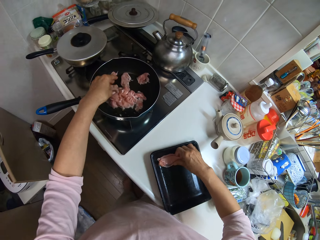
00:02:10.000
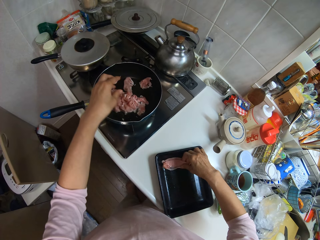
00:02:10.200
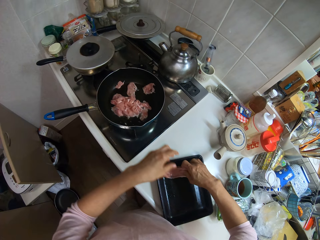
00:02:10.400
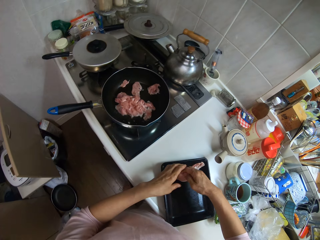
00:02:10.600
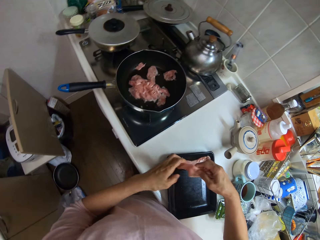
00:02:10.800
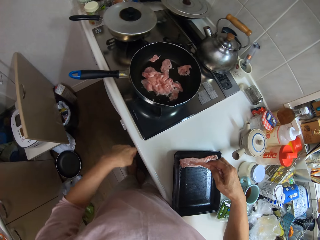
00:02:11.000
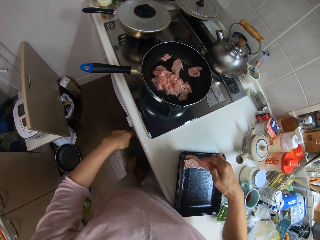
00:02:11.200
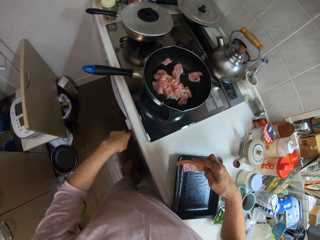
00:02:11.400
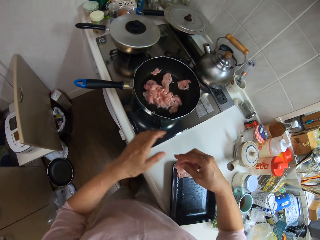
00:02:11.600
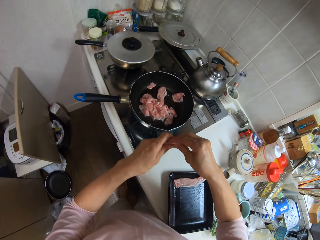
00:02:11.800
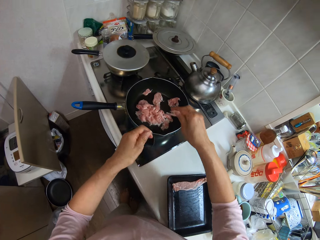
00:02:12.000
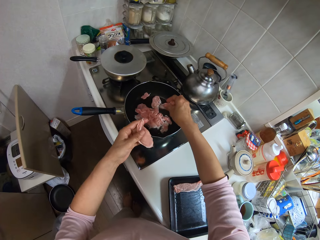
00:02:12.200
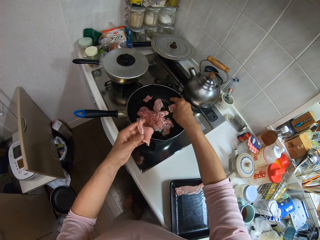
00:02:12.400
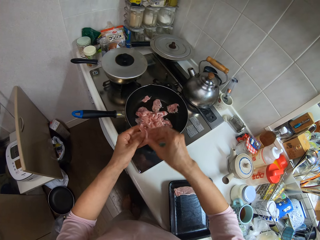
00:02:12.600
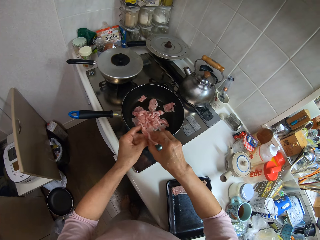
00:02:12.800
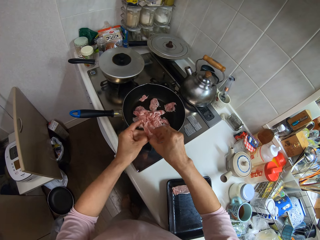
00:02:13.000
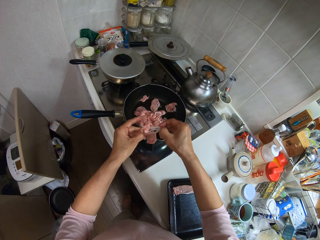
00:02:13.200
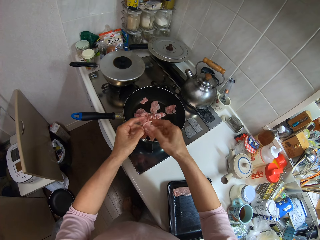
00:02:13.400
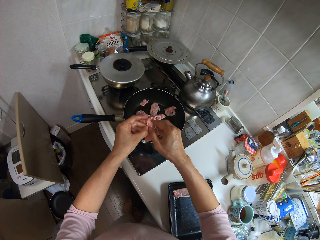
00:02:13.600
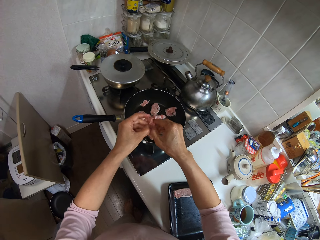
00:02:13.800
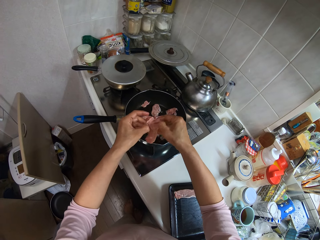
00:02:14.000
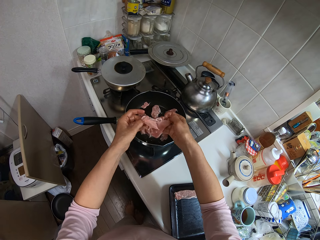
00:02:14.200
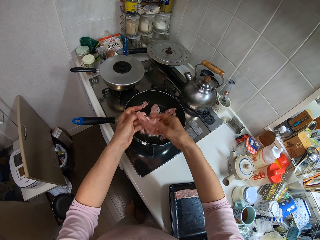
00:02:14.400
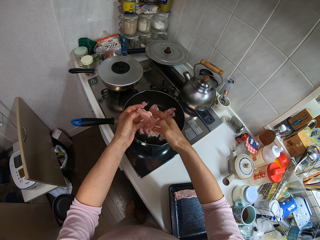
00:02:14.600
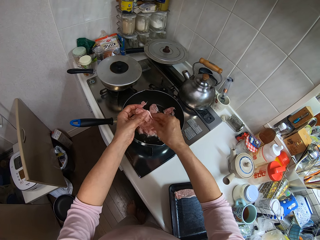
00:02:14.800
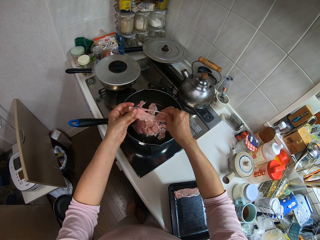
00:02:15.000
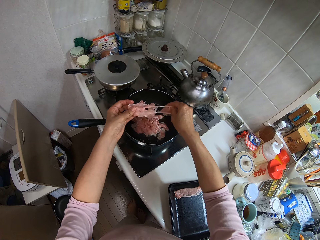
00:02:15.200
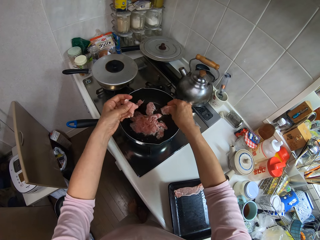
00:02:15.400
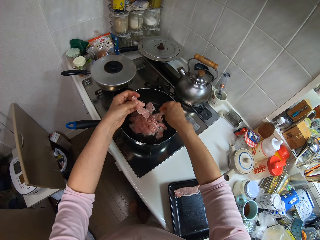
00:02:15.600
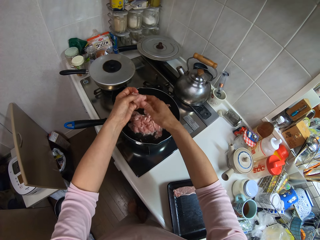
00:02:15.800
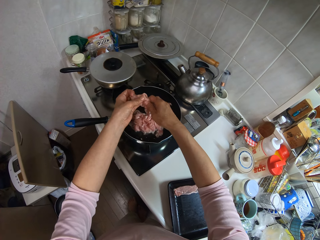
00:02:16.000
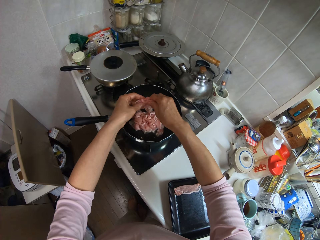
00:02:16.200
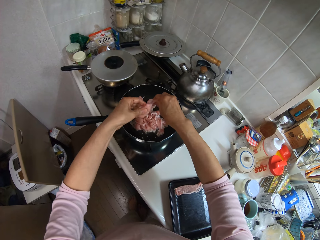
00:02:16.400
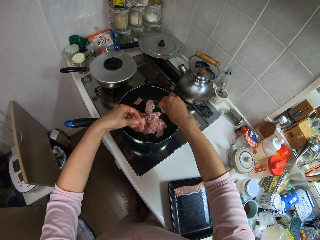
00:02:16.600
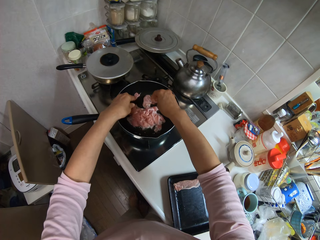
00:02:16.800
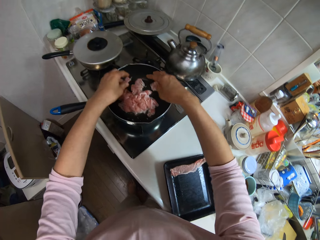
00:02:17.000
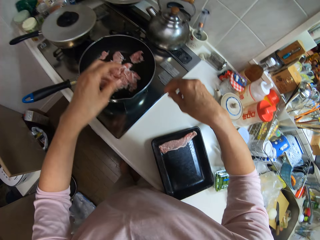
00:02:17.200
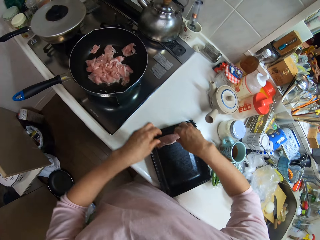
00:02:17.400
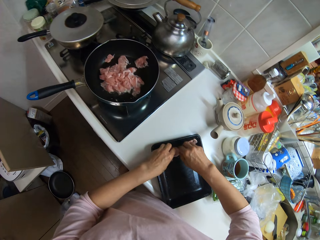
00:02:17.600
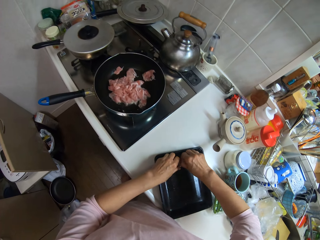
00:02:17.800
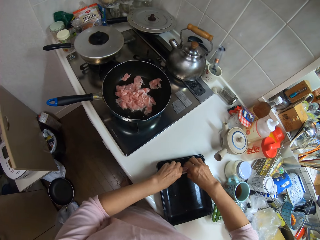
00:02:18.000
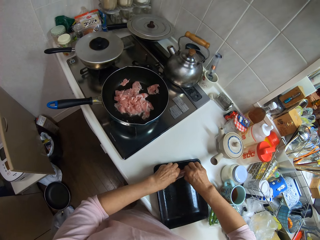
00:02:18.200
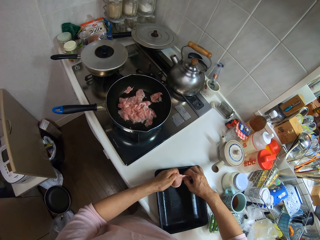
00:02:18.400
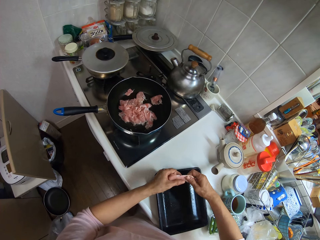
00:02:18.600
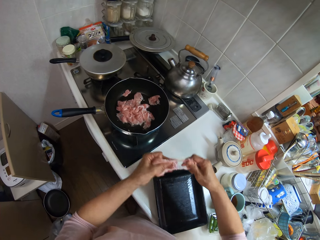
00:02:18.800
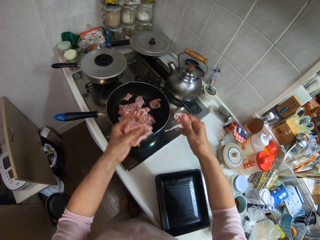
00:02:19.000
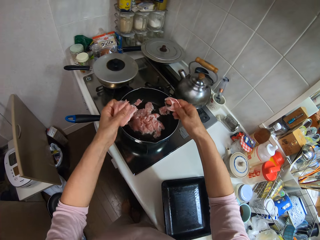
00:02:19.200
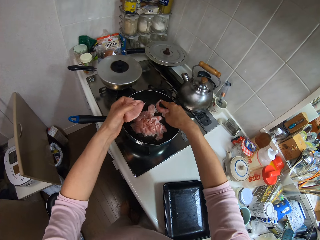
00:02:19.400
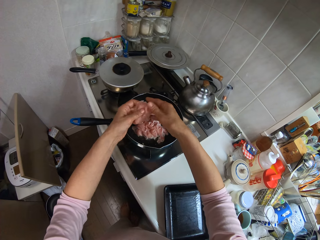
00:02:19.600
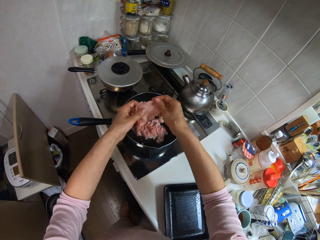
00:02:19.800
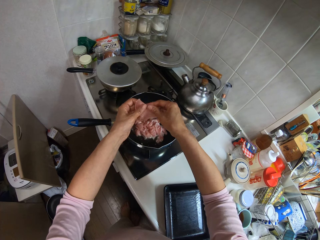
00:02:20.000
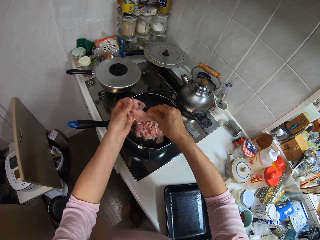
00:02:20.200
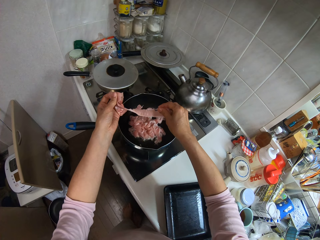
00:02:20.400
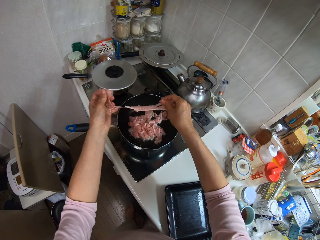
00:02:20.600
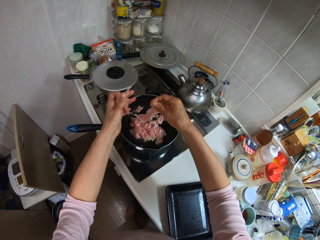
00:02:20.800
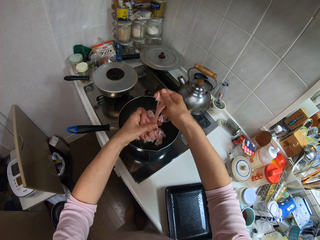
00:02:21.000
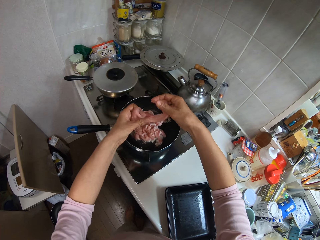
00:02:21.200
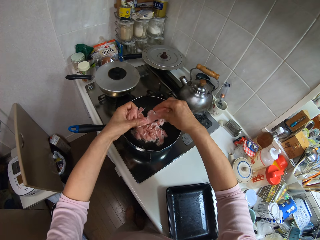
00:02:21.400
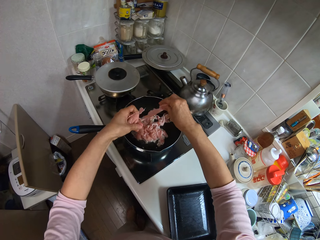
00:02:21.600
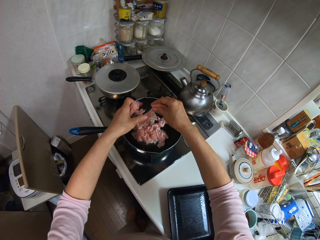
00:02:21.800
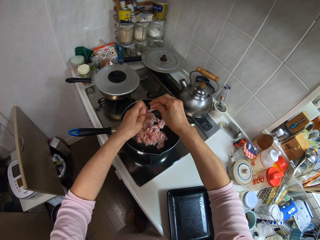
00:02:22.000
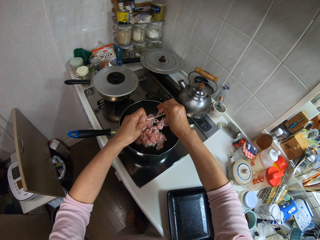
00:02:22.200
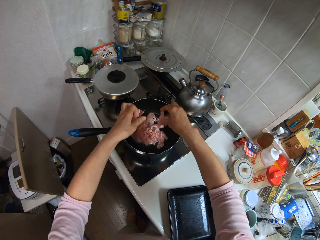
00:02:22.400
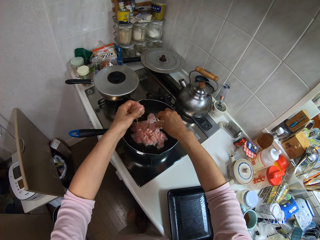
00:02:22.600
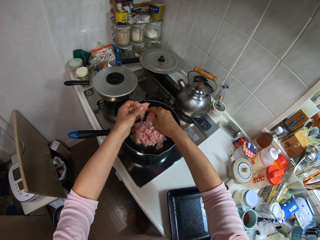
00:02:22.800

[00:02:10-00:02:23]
The camera wearer picks up the meat from the tray. She drops the meat into the pan, tears the meat, and spreads the meat with her hands. She tears the meat into the pan and puts the meat in the pan. She tears the meat and puts the meat in the pan. She picks up the meat from the tray, tears the meat, and spreads the meat with her hands. She puts the meat in the pan and tears the meat into the pan.

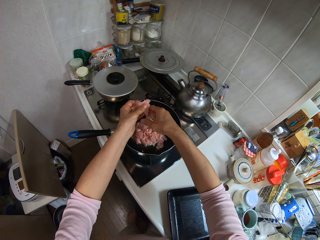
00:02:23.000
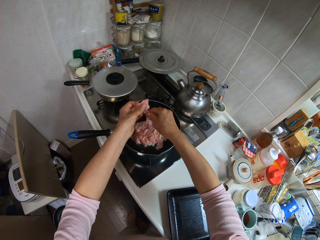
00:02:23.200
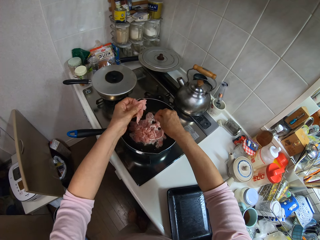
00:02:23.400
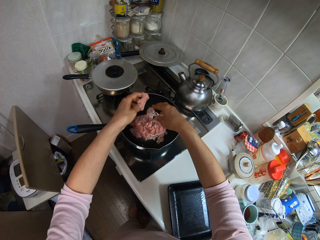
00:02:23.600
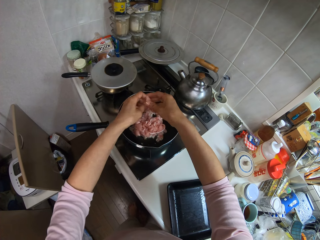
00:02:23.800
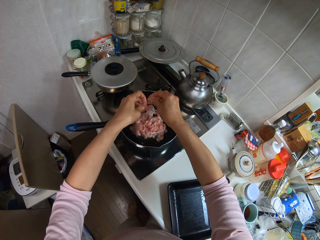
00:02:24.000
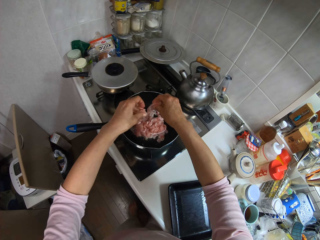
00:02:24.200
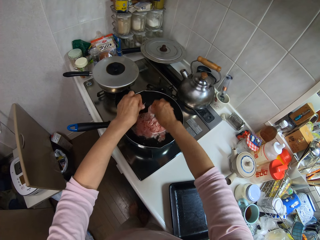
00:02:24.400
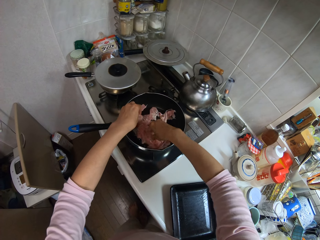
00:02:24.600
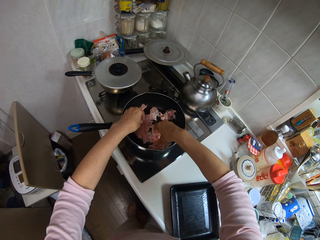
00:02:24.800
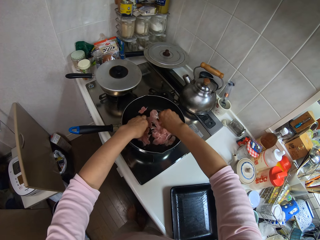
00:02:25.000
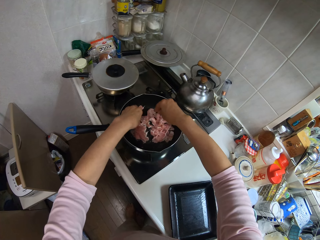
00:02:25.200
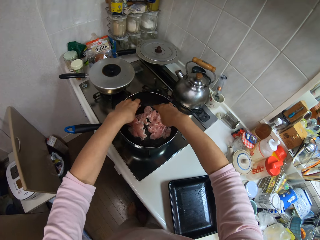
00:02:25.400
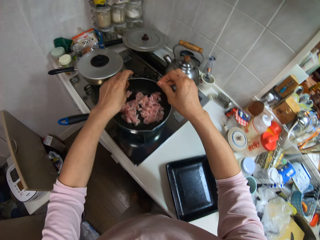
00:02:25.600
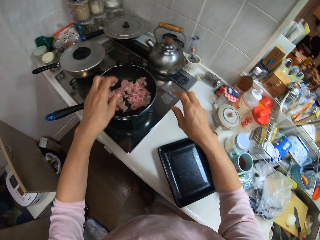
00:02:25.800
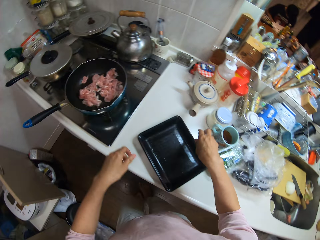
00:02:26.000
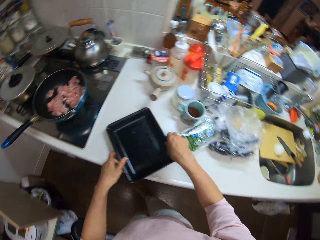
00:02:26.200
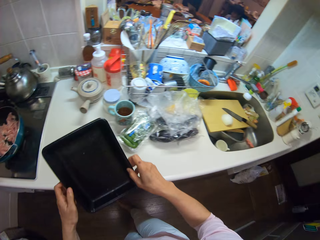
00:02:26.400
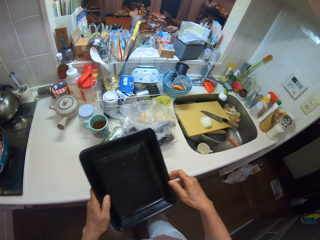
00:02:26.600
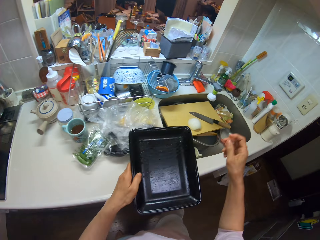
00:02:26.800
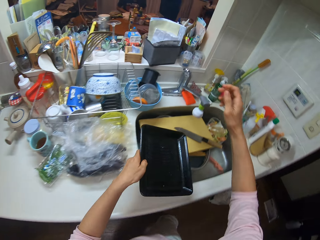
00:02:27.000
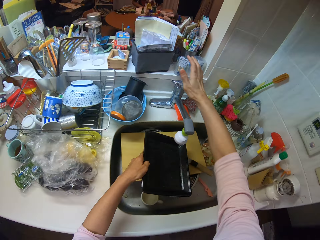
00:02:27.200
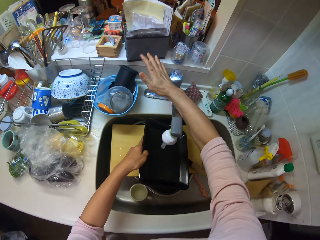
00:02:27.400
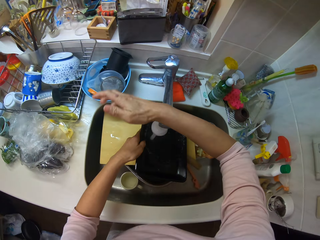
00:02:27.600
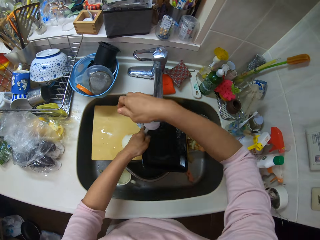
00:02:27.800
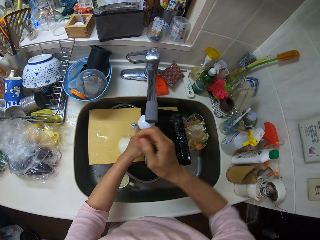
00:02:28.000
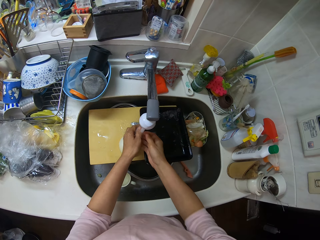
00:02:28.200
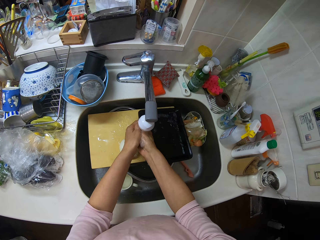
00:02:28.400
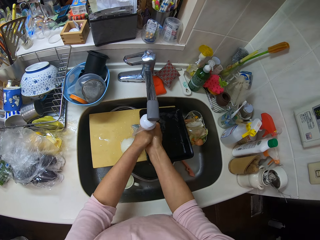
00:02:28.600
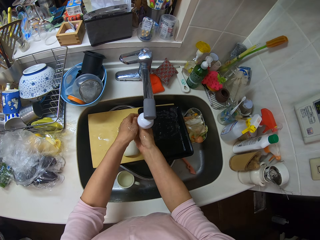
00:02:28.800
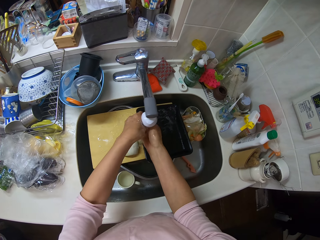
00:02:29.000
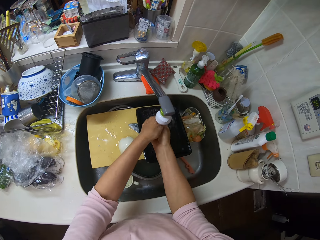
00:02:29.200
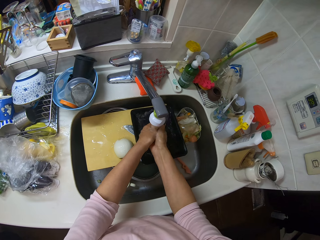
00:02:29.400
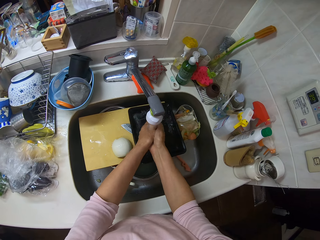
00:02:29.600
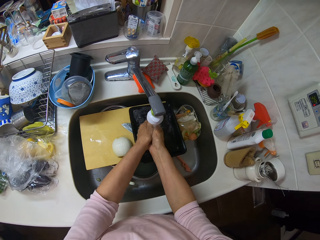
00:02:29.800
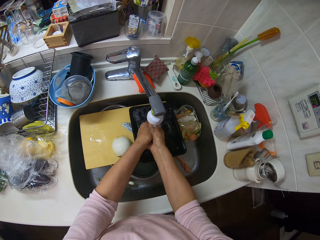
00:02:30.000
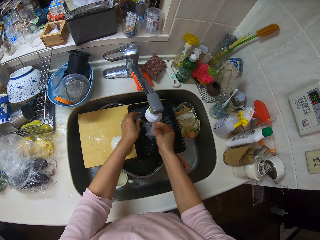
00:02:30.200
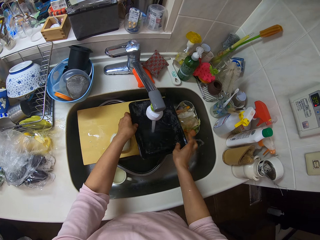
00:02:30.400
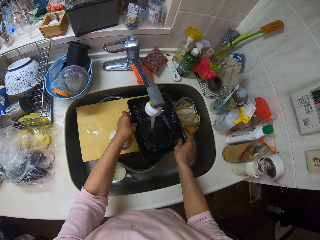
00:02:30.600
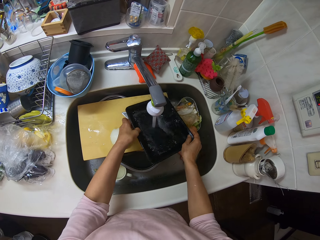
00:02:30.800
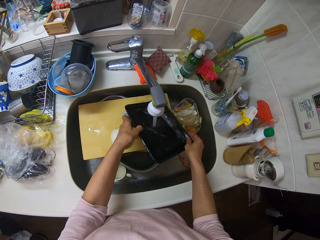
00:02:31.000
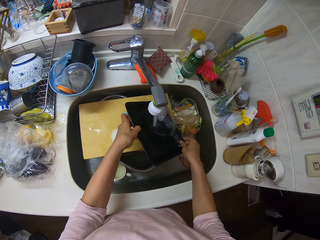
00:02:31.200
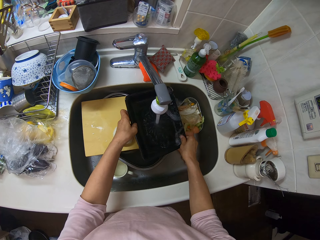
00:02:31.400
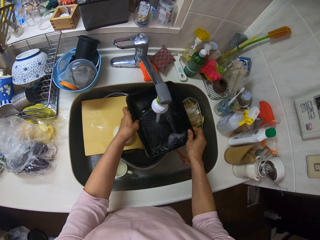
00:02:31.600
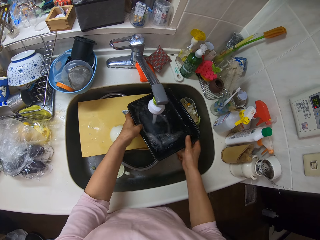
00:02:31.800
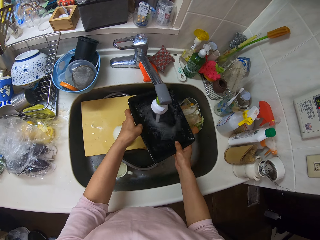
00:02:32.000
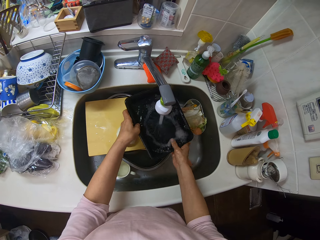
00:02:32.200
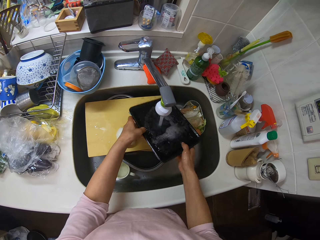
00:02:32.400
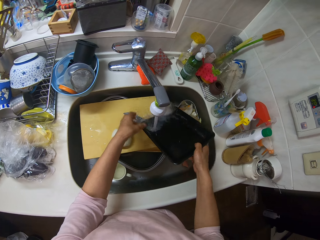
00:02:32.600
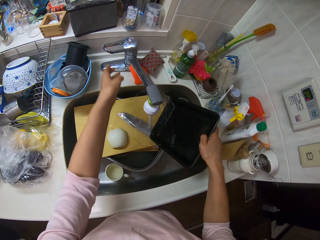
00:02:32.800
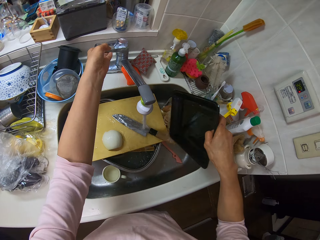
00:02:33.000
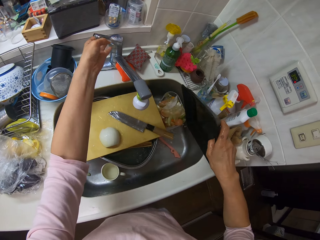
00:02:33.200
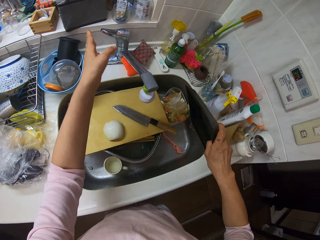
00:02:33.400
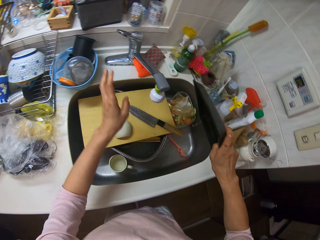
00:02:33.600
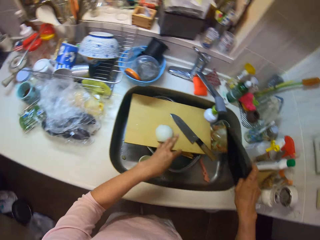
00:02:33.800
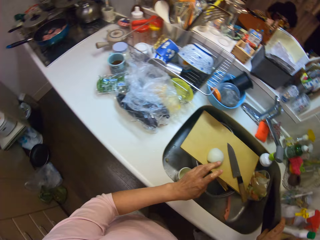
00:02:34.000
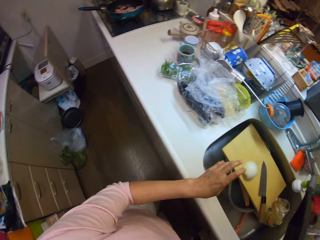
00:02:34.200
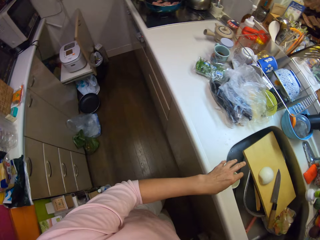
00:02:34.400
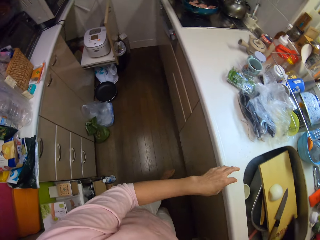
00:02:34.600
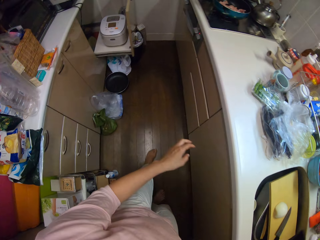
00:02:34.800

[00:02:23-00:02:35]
The camera wearer puts the meat in the pan. She picks up the plate or tray from the counter. She opens the tap with her right hand, rinses the tray in the sink, and puts the plate in the sink. She rinses her hands in the sink. She washes the plate with the tap water in the sink. She turns the tap off and shakes the tray with her right hand.
